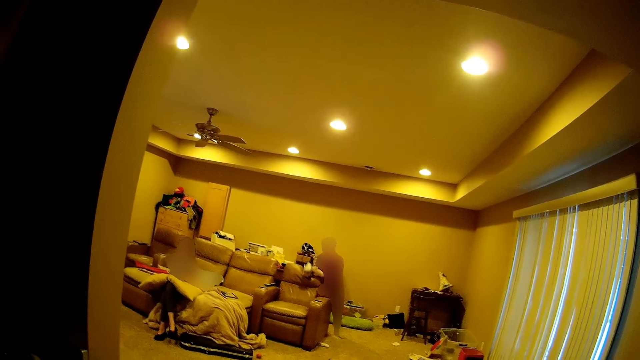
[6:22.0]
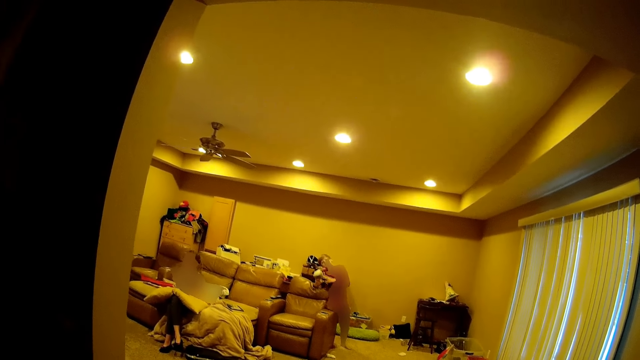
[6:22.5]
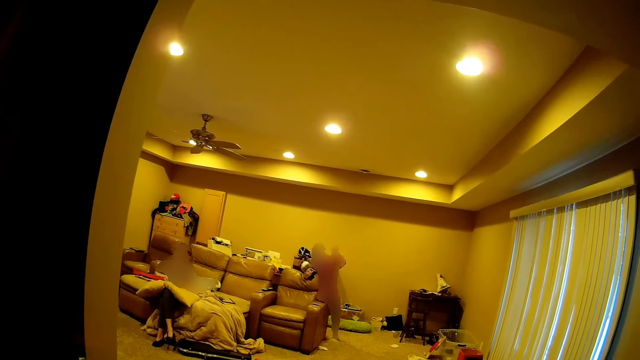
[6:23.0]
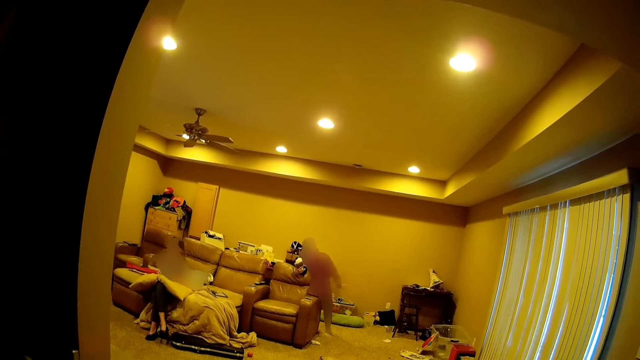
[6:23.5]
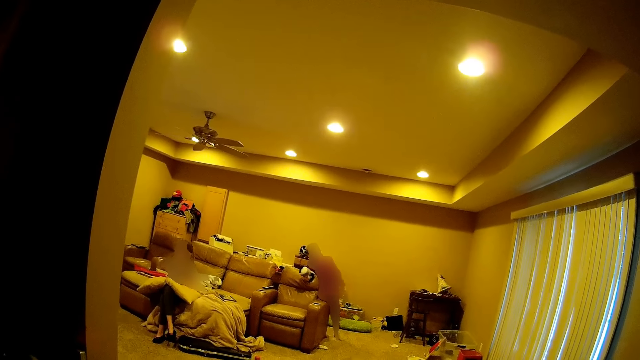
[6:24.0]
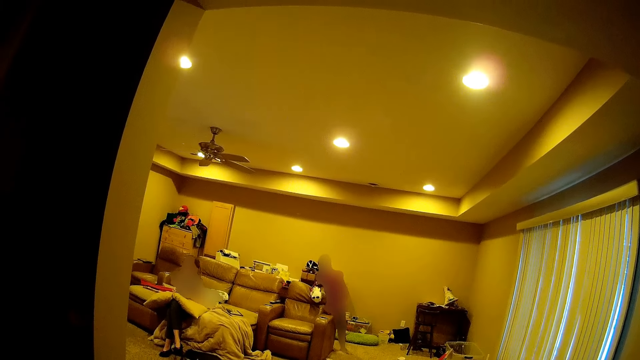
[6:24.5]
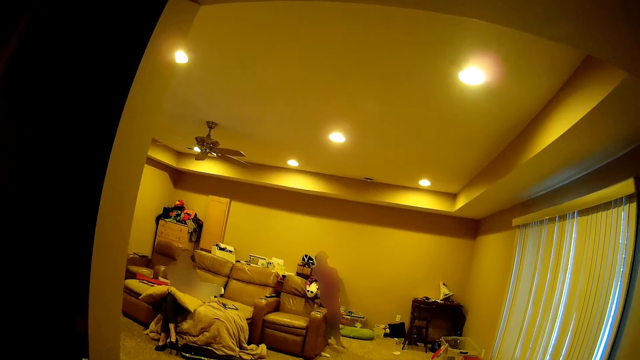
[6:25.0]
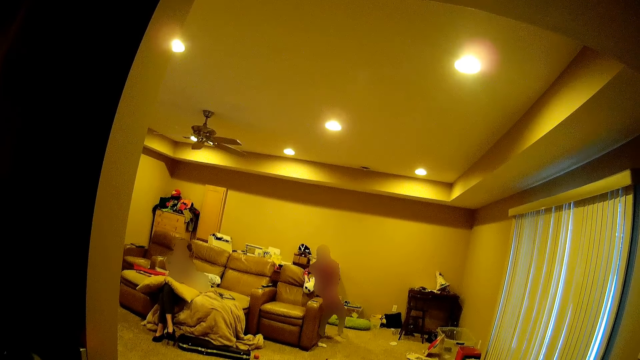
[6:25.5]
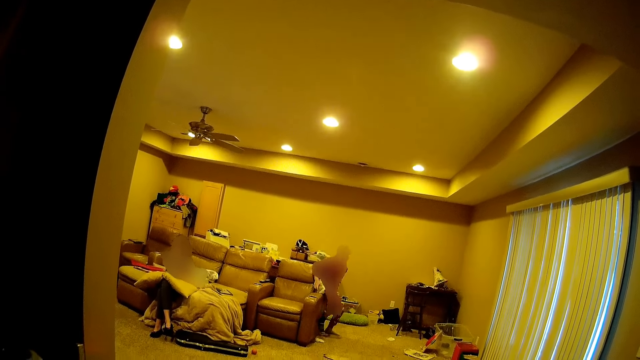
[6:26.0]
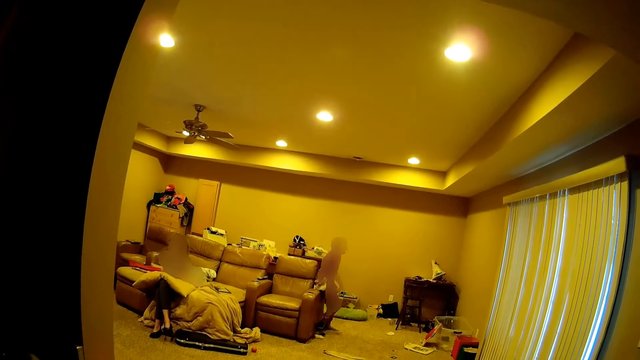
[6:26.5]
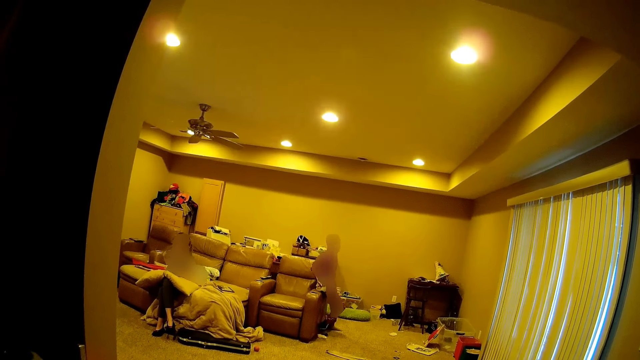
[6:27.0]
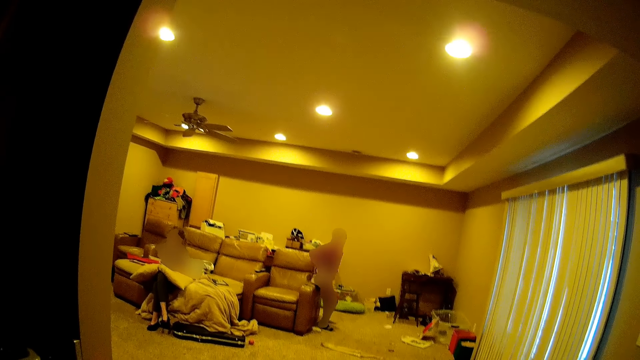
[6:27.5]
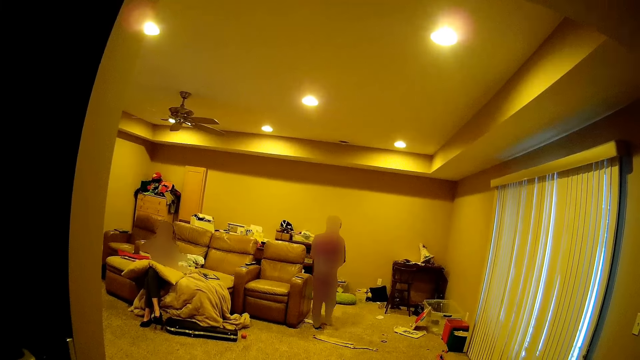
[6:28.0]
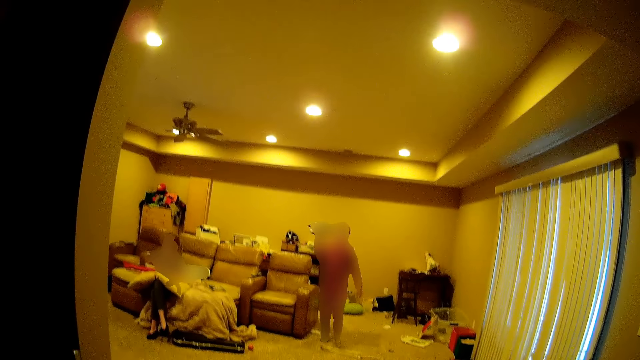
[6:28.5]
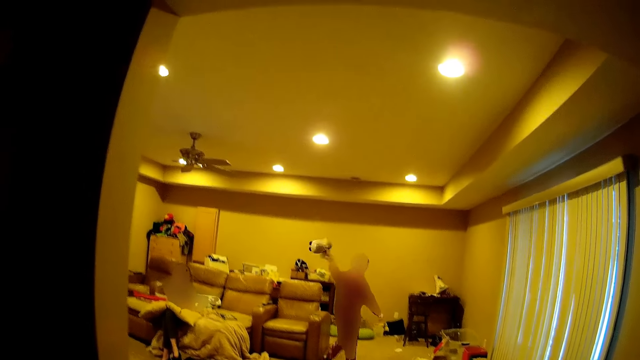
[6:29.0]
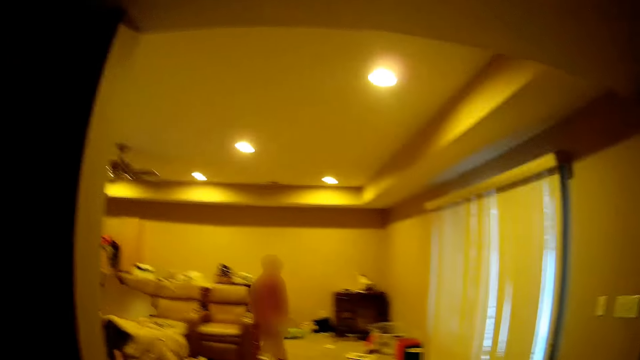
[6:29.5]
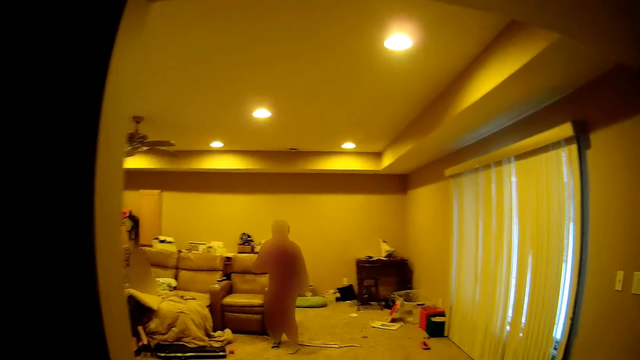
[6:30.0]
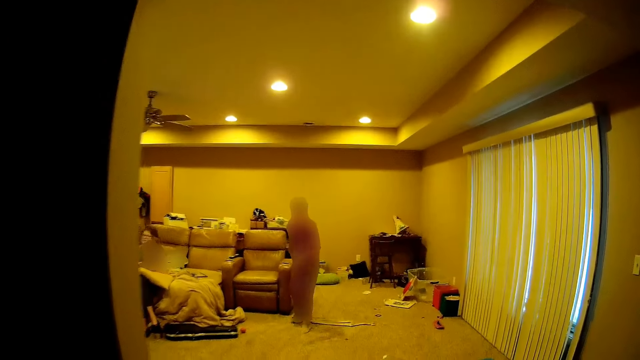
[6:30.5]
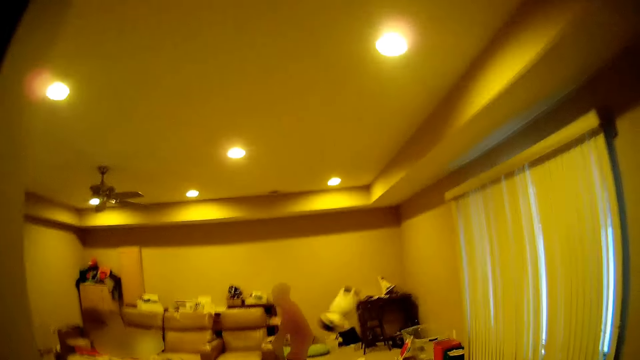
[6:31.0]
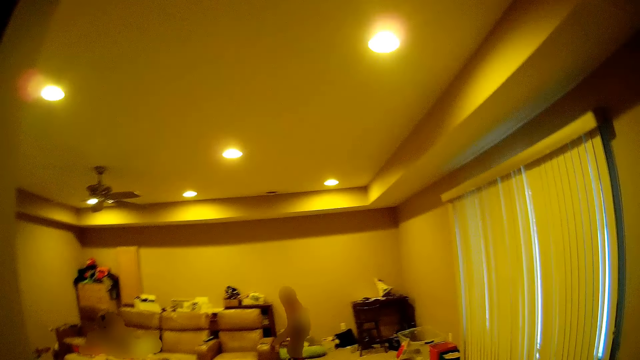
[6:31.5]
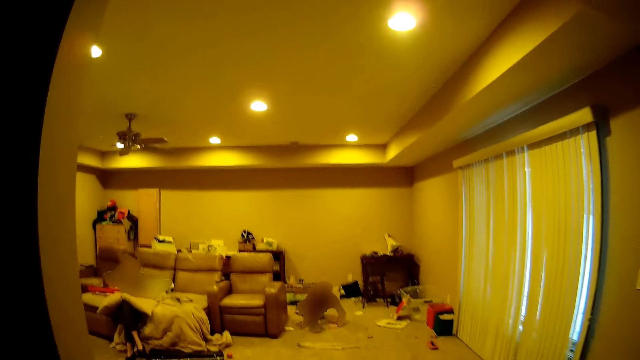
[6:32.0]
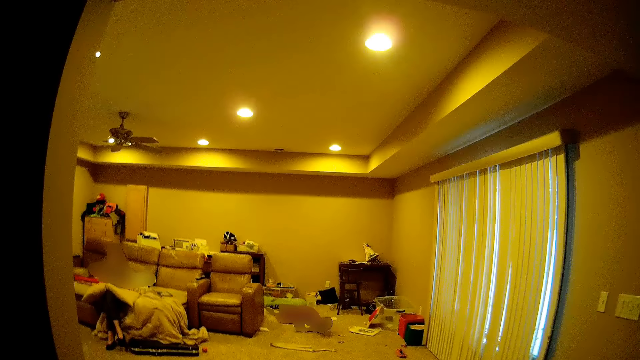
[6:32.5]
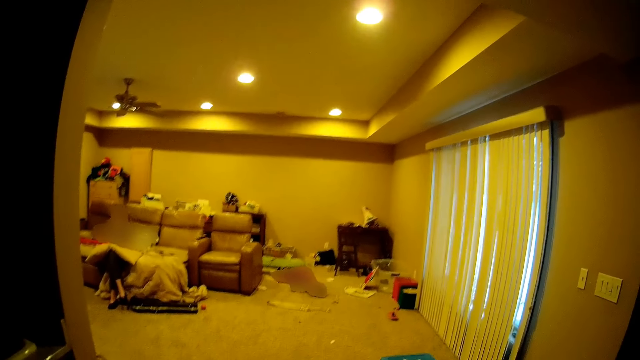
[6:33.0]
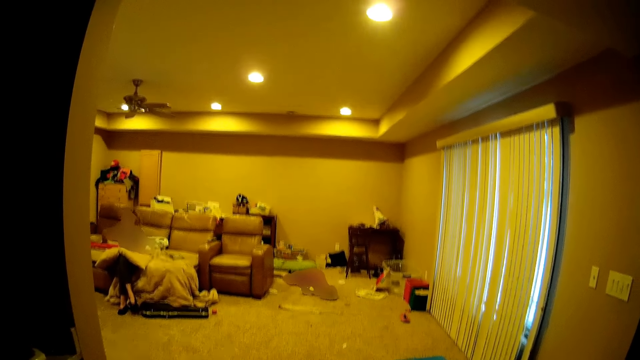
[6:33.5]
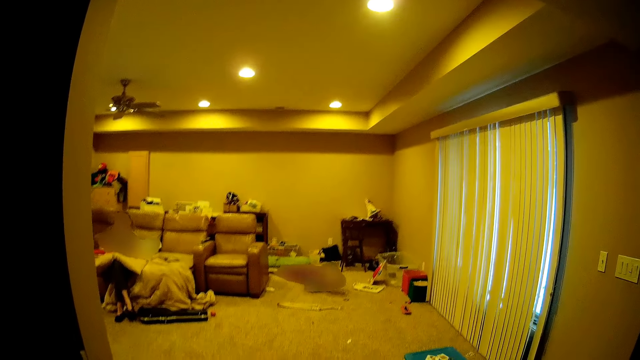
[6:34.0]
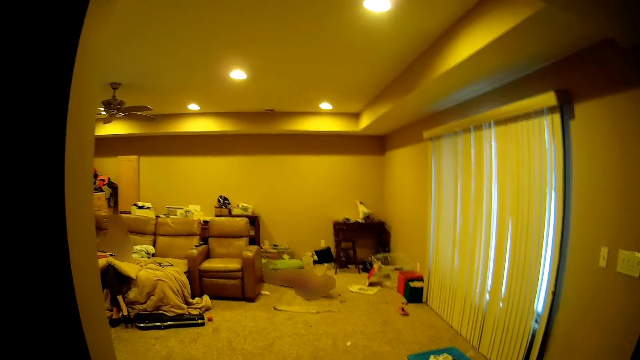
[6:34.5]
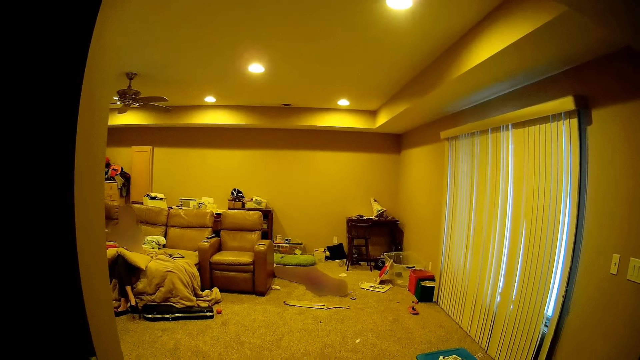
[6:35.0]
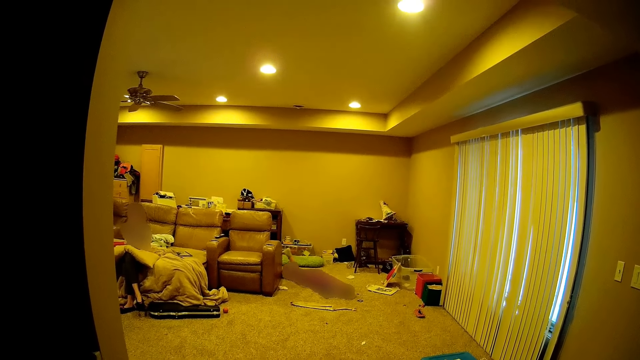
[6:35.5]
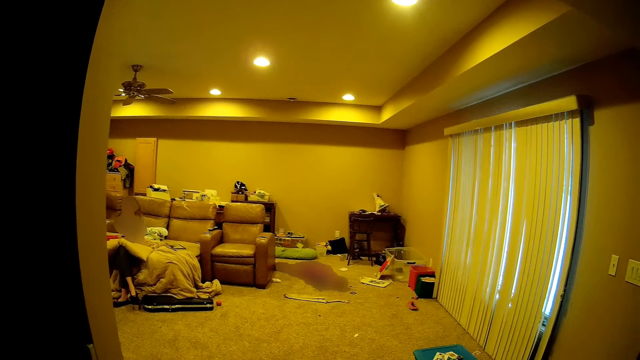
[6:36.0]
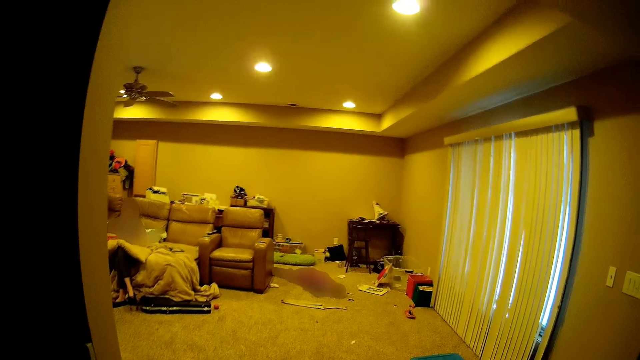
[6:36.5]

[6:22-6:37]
A person throws a doll at the camera wearer. The camera wearer throws the doll at the person. The person picks up the doll from the floor. The person falls on the ground.

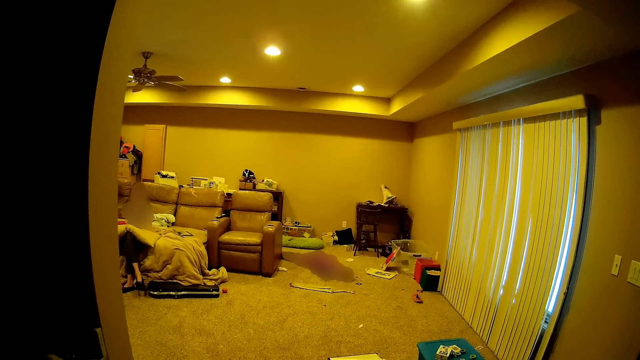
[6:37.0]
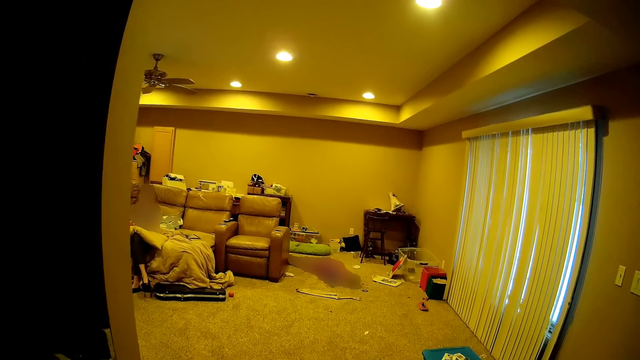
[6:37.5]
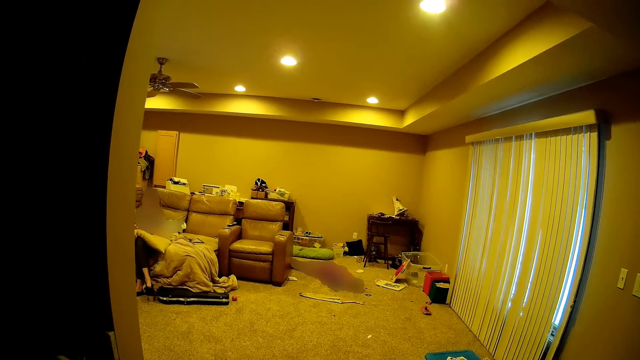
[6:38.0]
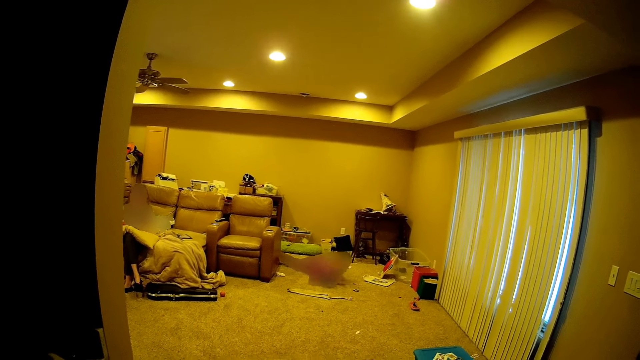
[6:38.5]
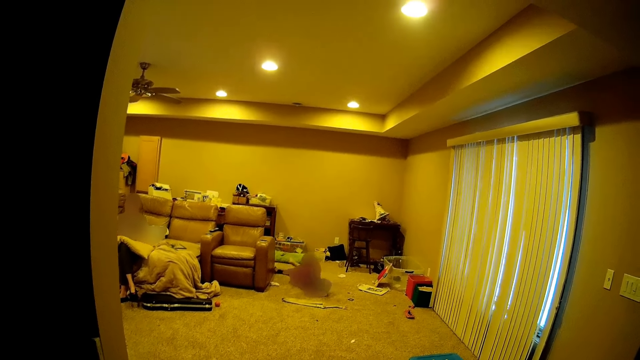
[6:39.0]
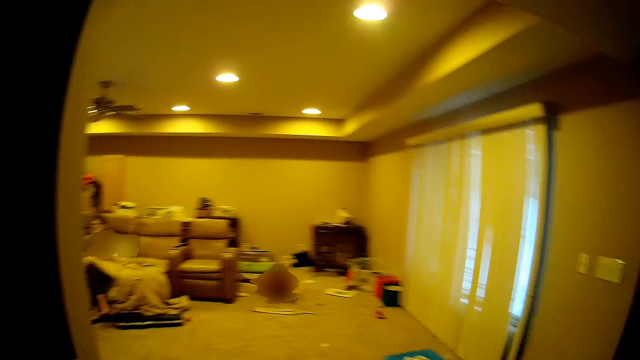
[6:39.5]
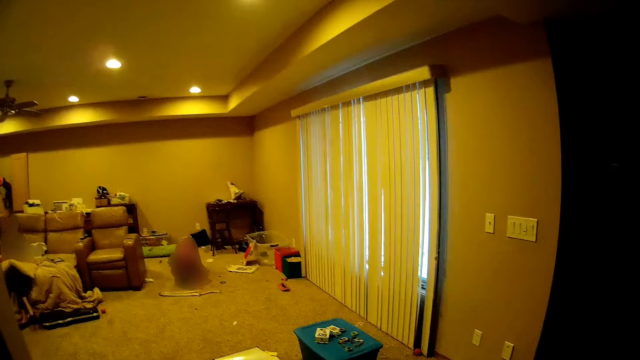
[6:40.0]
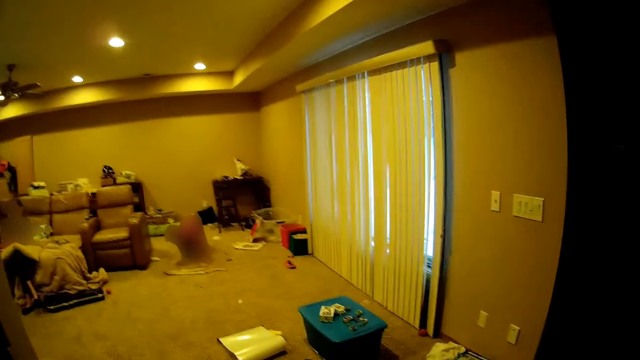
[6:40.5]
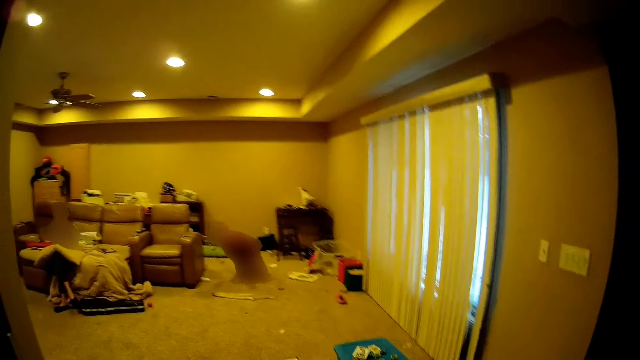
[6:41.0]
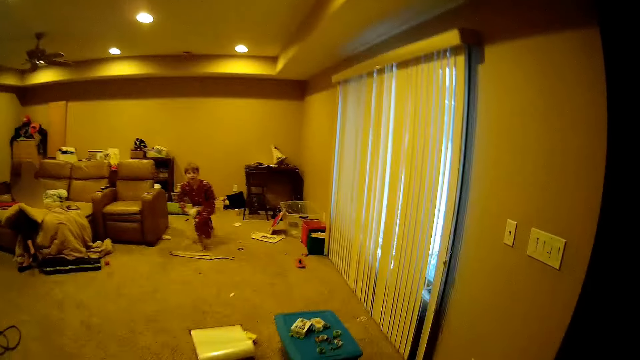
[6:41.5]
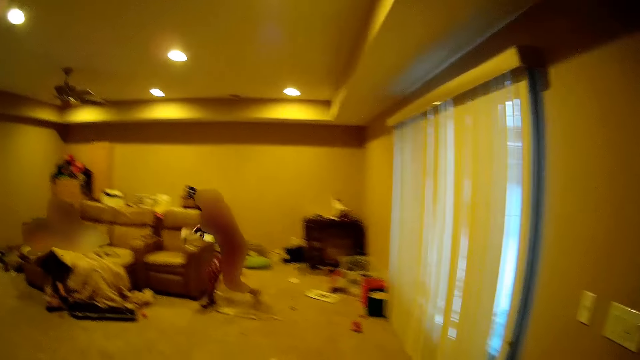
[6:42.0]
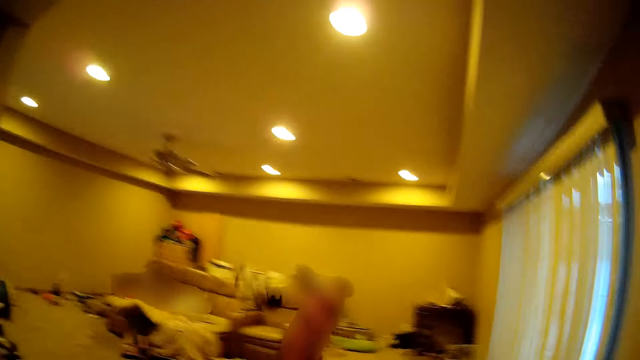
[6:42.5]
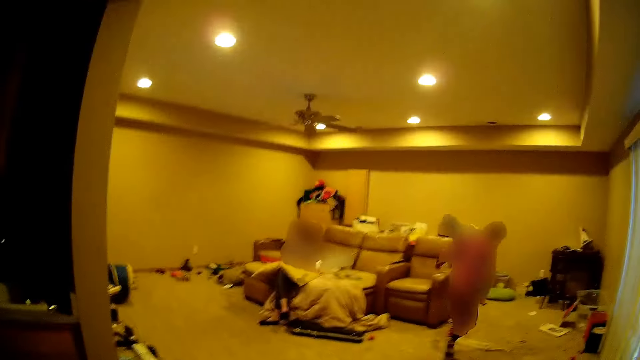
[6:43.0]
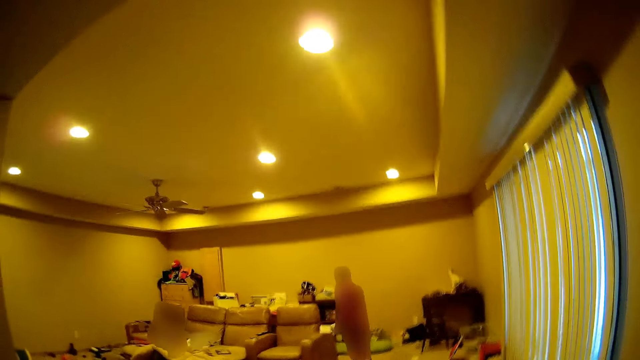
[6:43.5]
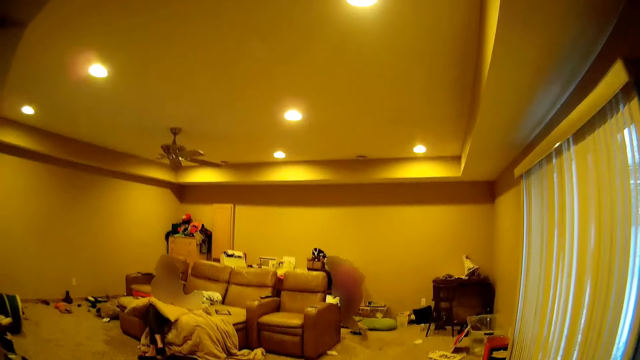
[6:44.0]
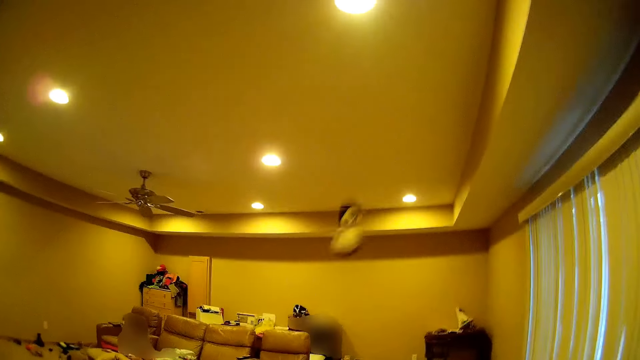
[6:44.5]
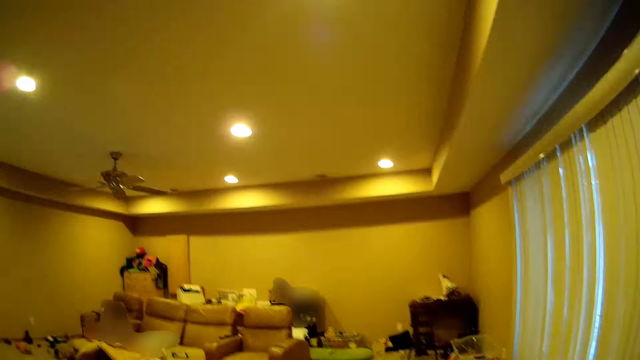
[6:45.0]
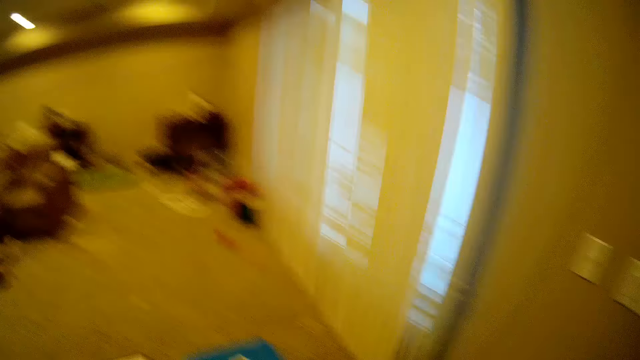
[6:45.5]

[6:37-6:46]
A person throws a doll at the camera wearer. The camera wearer throws the doll at the person.
